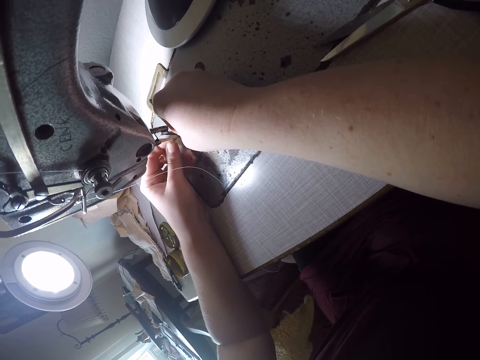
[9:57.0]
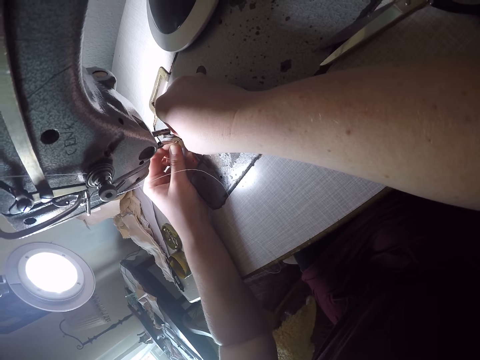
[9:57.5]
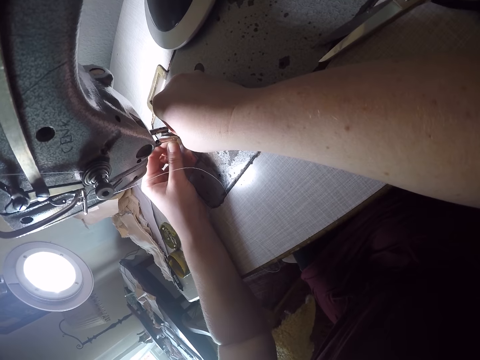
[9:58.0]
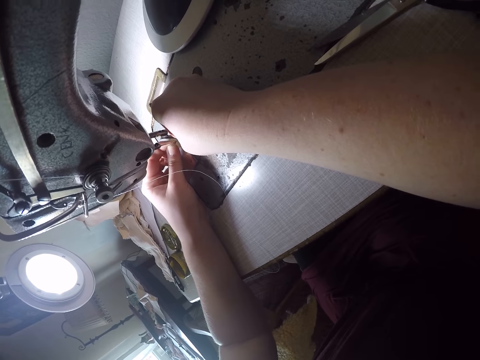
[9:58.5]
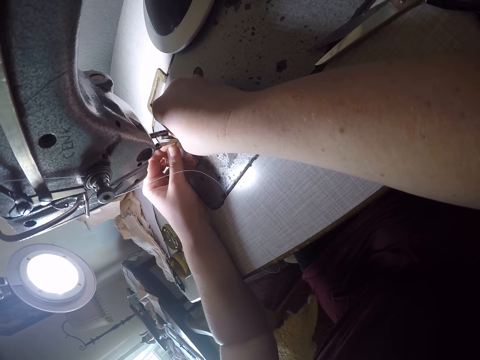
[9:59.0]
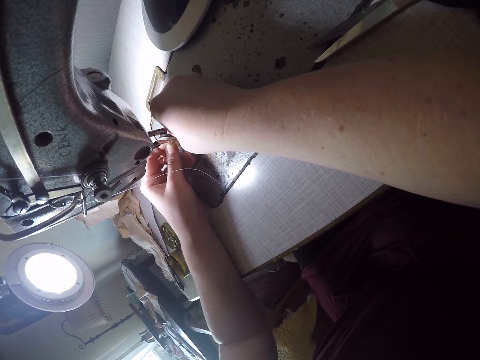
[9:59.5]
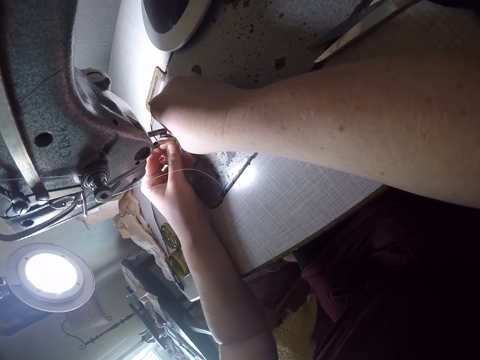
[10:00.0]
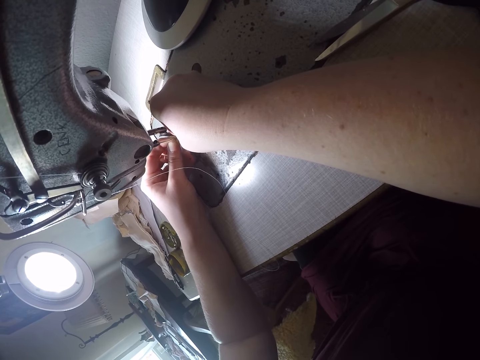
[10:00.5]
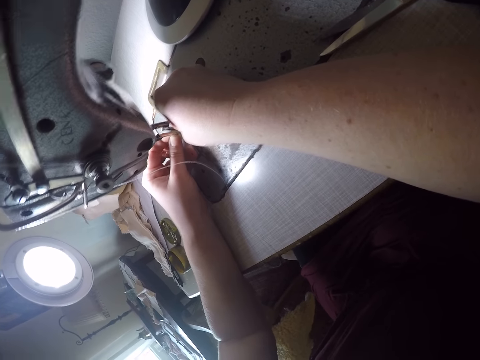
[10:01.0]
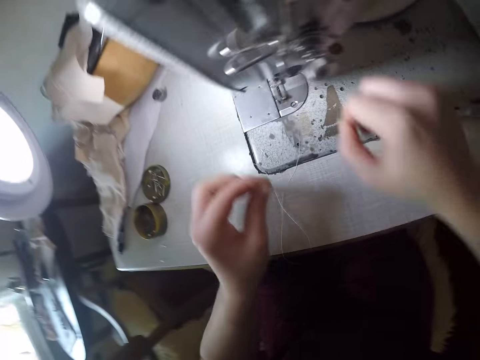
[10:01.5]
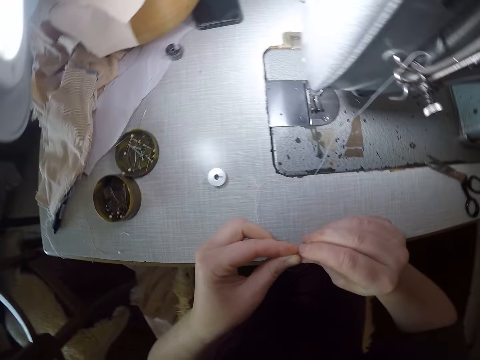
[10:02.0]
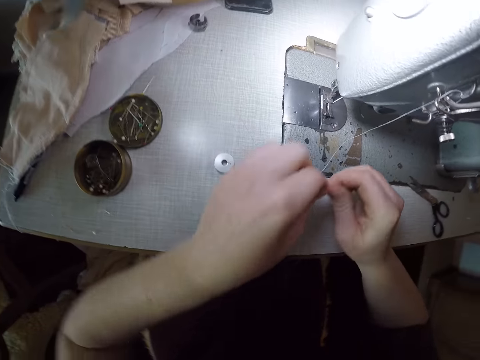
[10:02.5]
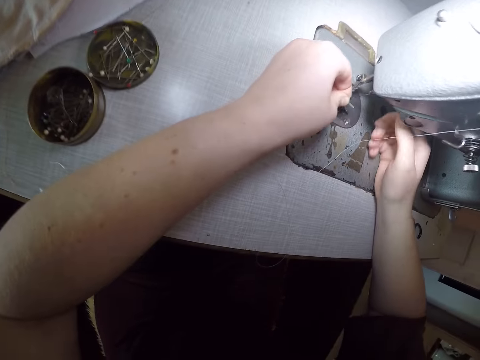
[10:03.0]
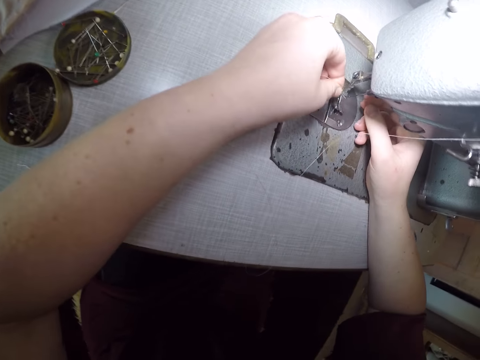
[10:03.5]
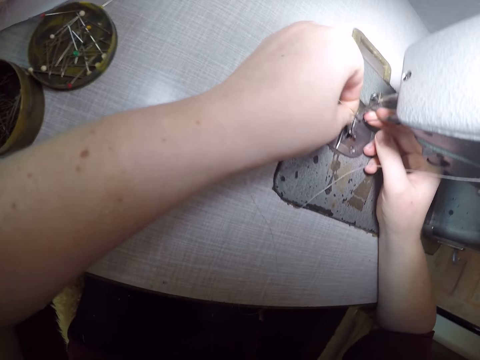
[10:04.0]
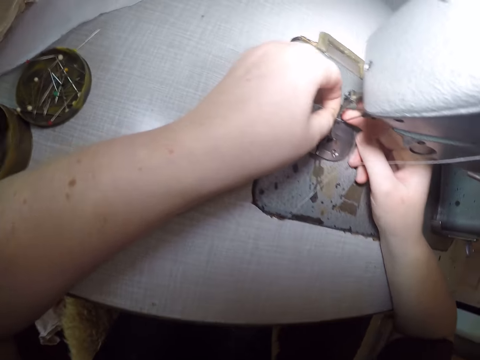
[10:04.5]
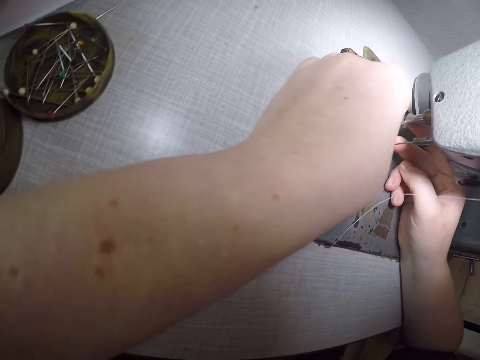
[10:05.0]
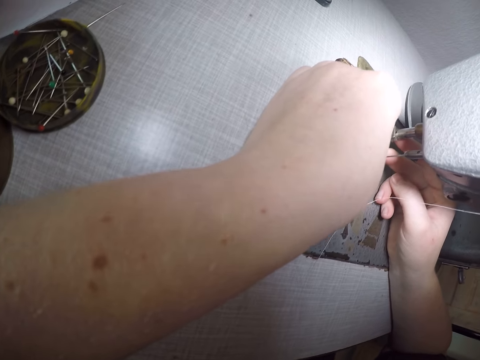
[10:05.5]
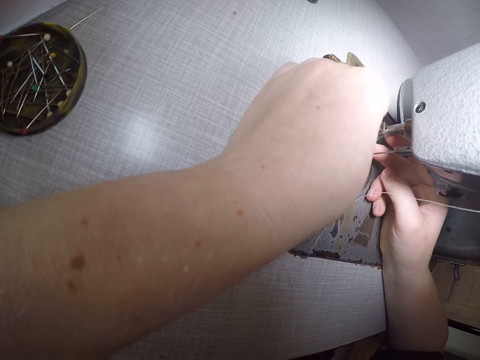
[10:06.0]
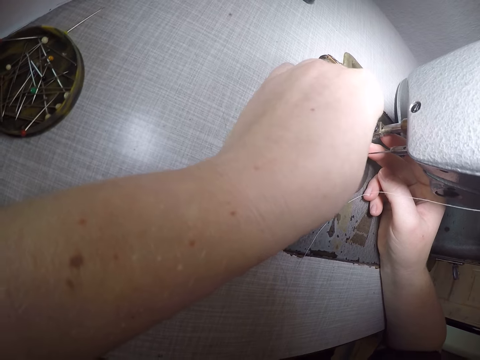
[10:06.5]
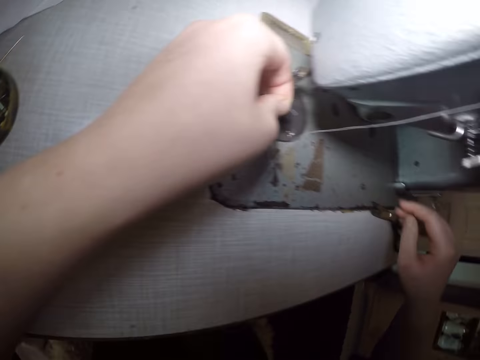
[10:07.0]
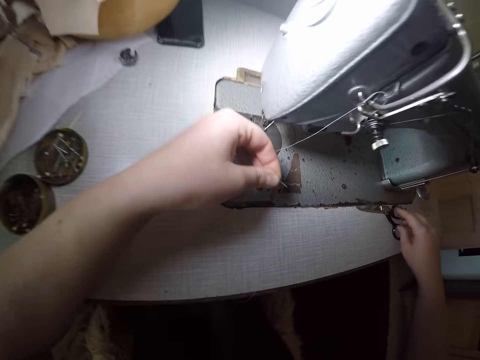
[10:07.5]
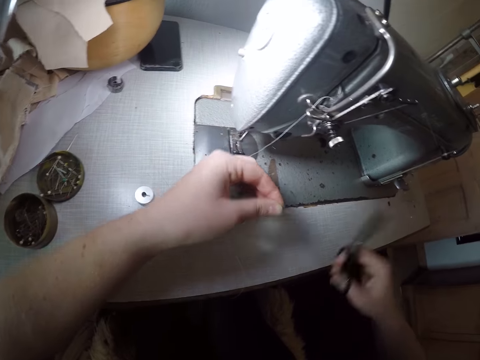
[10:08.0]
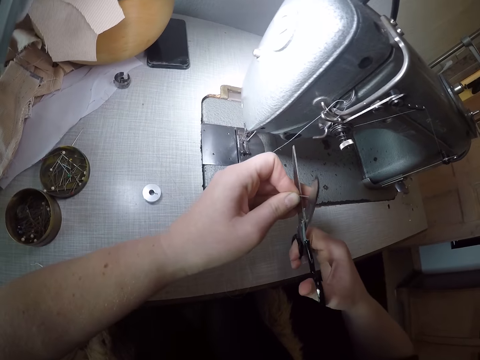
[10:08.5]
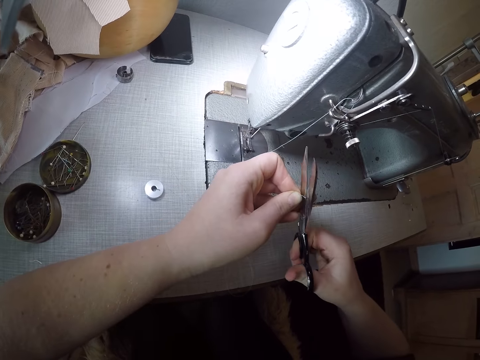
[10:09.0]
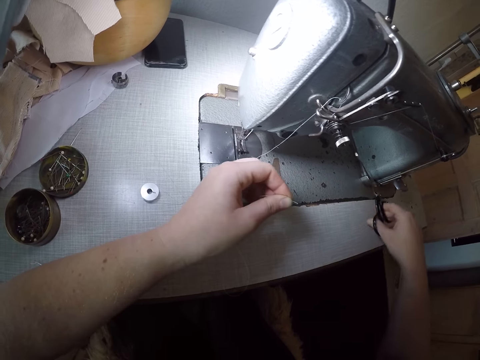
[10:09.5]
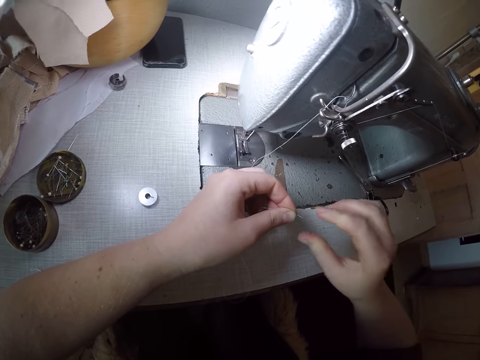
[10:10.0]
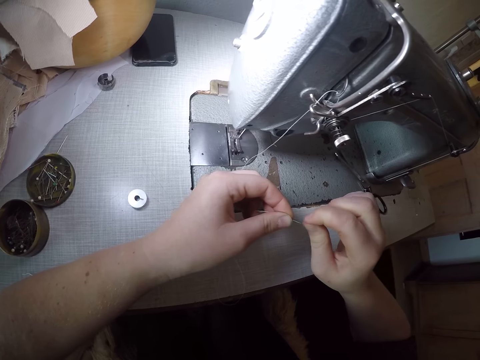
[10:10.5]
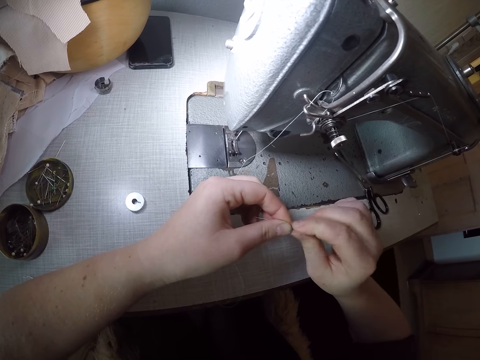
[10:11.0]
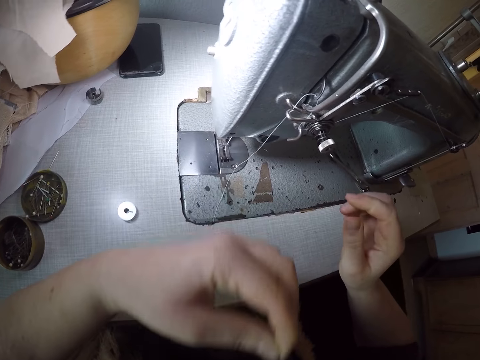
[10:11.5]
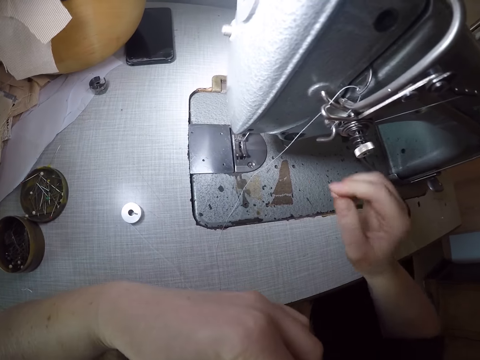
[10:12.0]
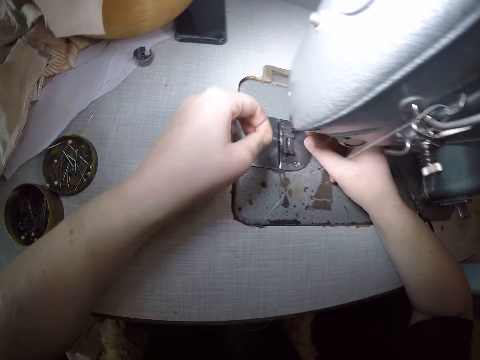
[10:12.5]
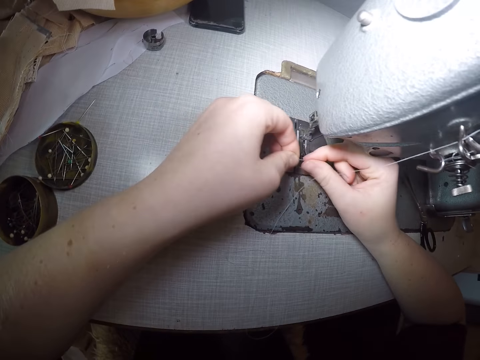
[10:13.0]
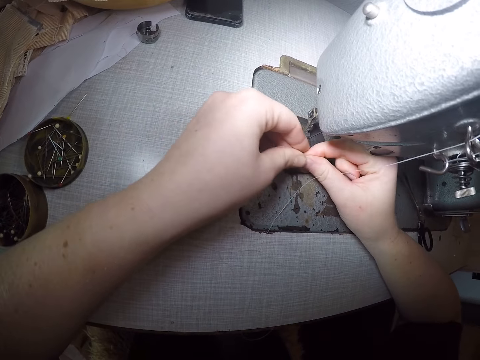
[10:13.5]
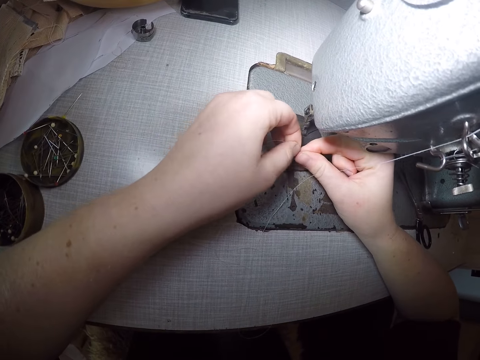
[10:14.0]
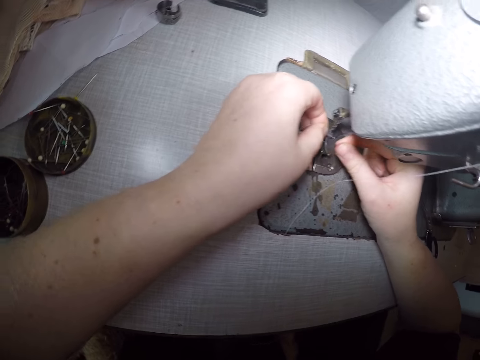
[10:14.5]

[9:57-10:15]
The camera wearer adjusts the thread in her hands. She inserts the thread through the needle. She picks up the scissors on the table. She cuts the thread with the scissors. She places the scissors on the table. She adjusts the thread in her hands. She places the thread in her mouth. She bites the thread with her teeth. She rubs the thread.

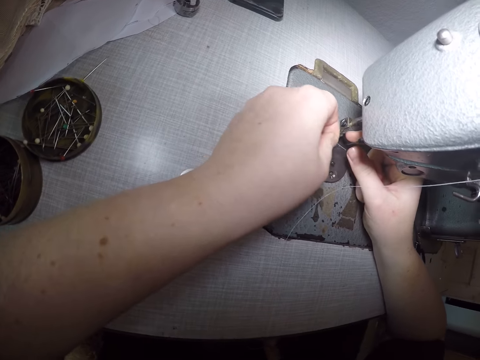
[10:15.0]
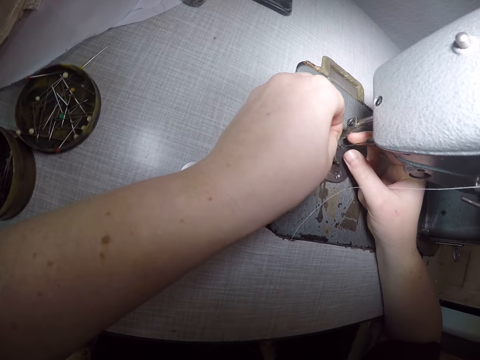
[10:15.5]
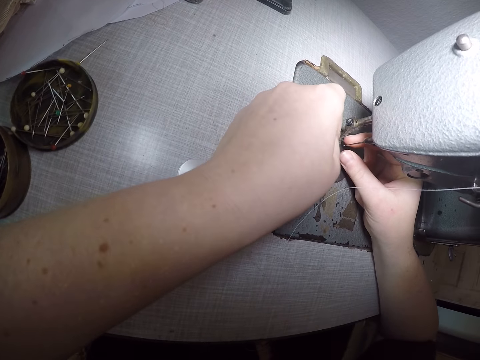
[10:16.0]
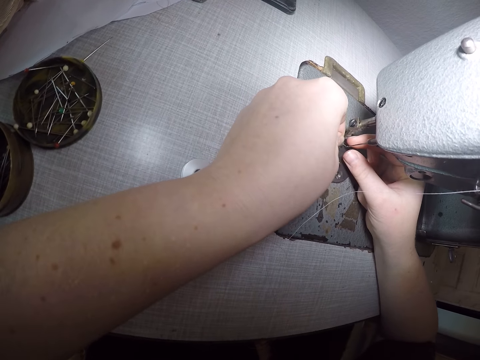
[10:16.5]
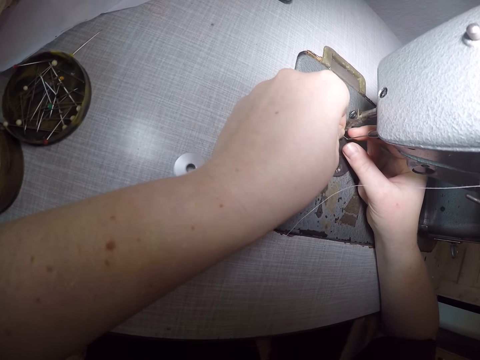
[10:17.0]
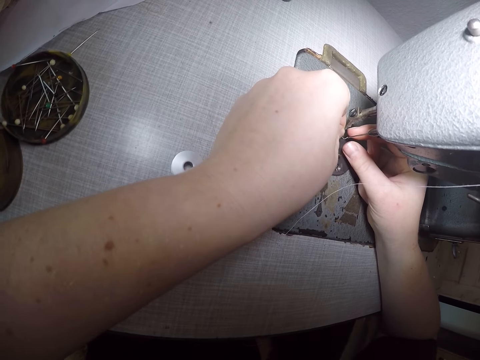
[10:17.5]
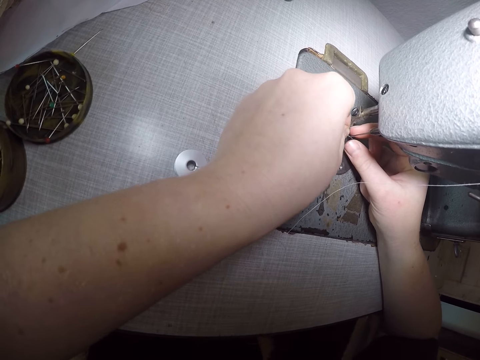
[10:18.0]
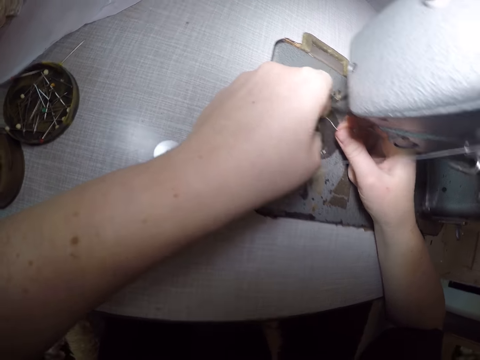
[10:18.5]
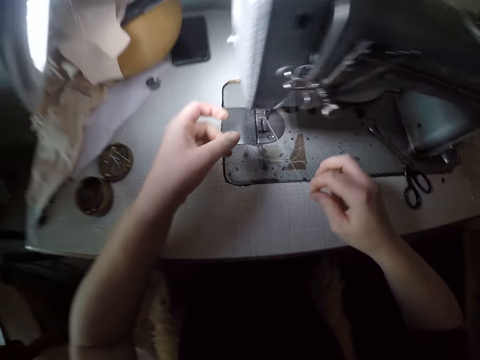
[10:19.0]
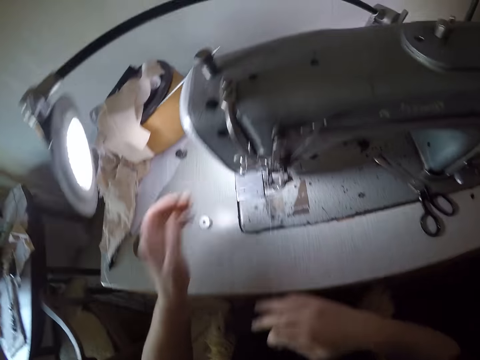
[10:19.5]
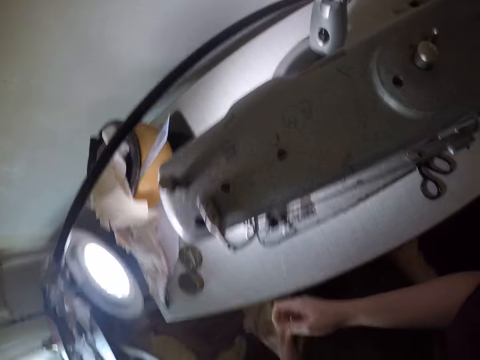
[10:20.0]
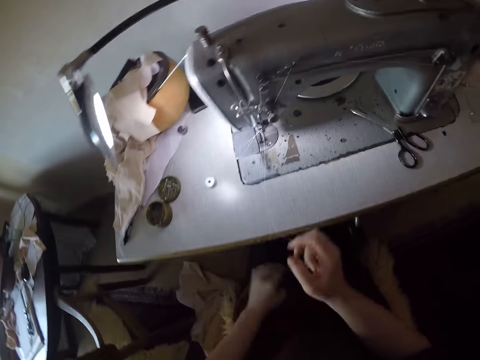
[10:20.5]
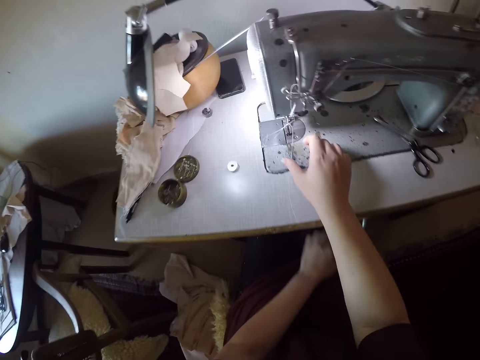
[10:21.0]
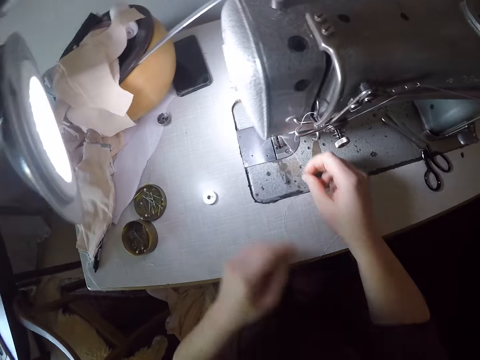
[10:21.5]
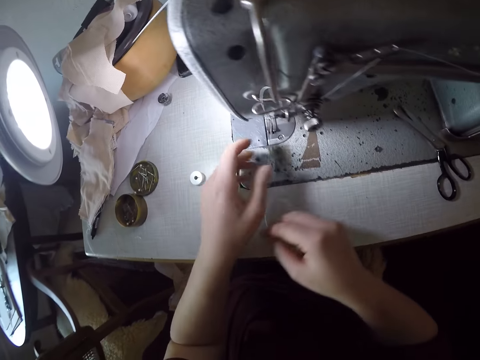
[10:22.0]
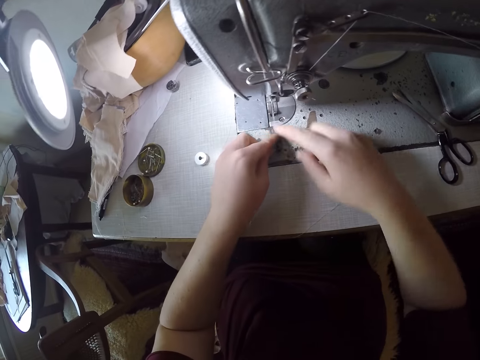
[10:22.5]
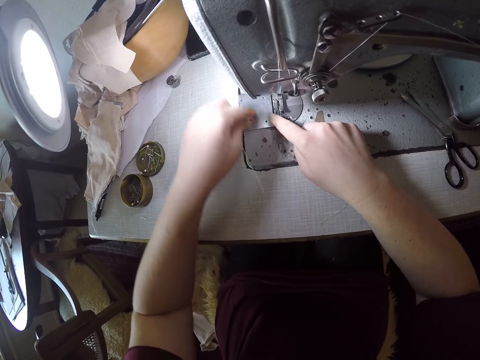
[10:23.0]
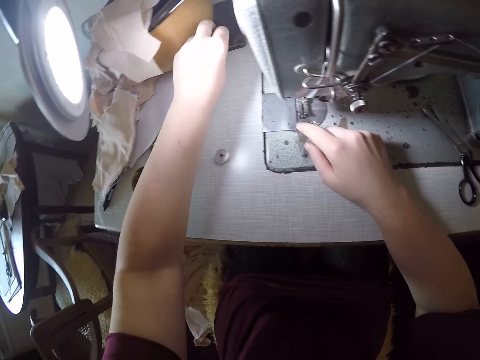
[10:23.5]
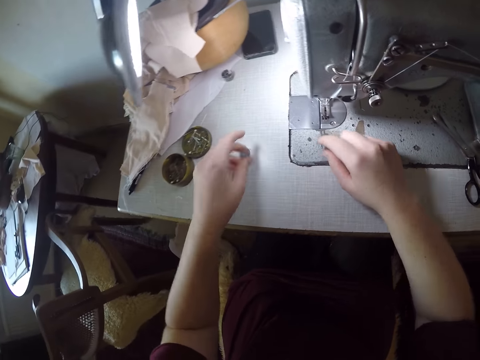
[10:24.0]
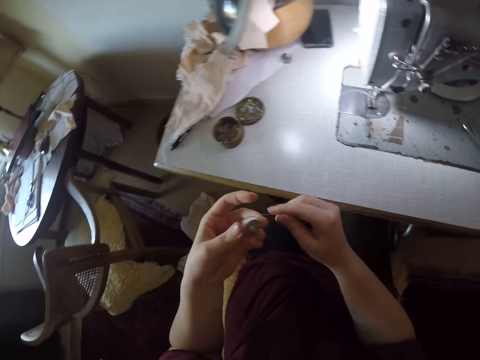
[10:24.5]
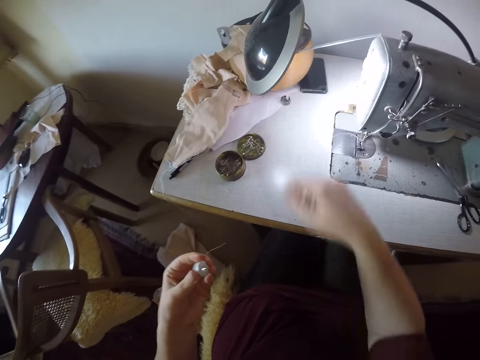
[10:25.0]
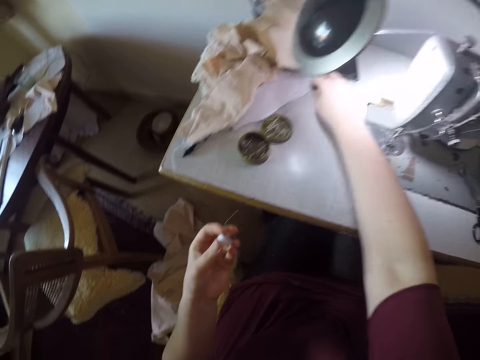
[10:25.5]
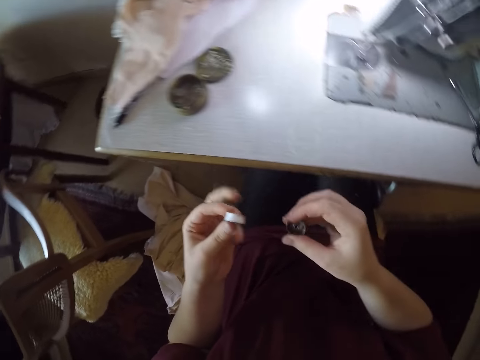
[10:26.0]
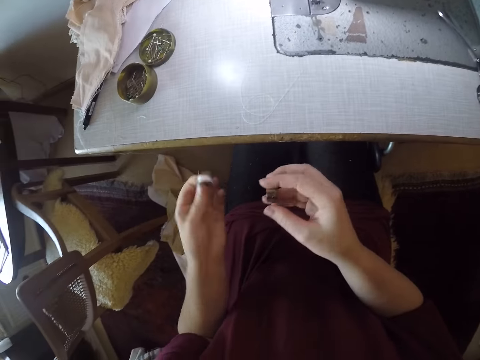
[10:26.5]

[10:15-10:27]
The camera wearer fixes the thread on the needle. She inserts the thread through the needle. She pulls the thread from the sewing machine. She adjusts the bobbin with her hand. She picks up the bobbin on the table. She picks up the other part of the bobbin.
